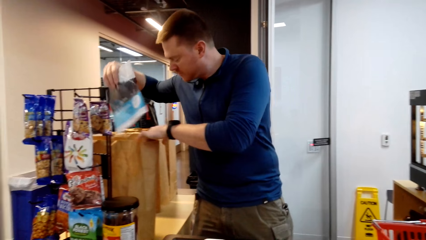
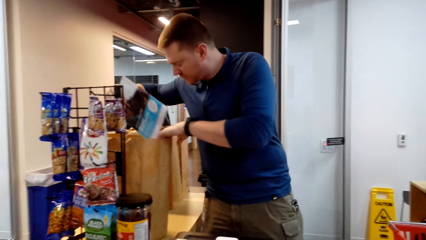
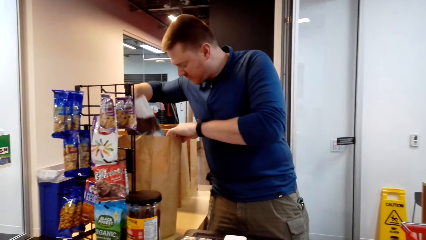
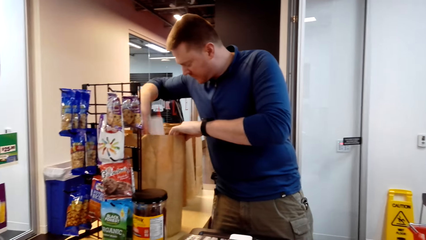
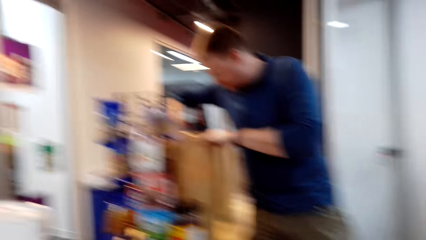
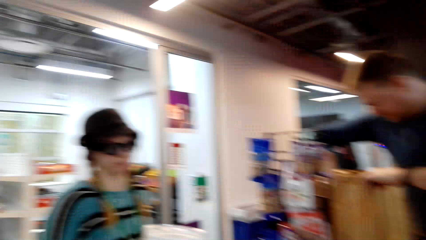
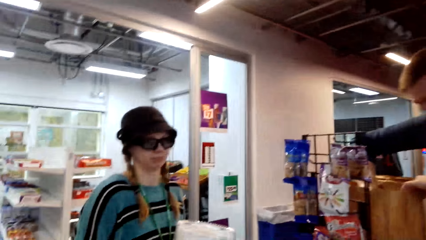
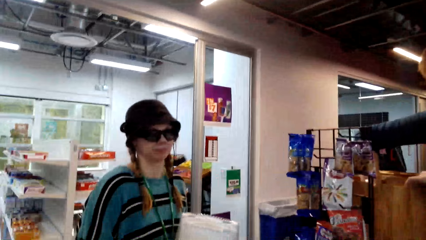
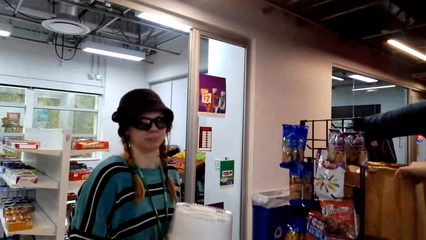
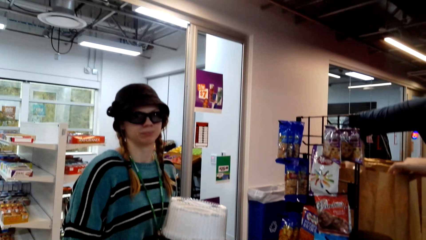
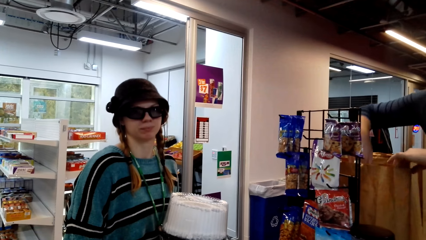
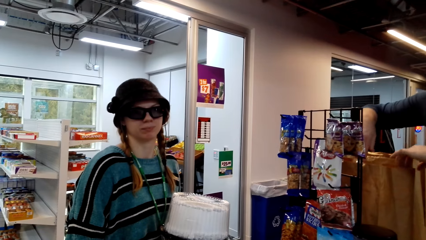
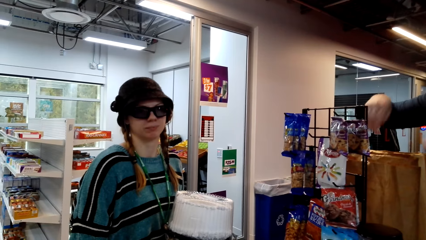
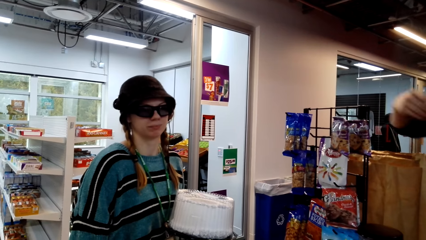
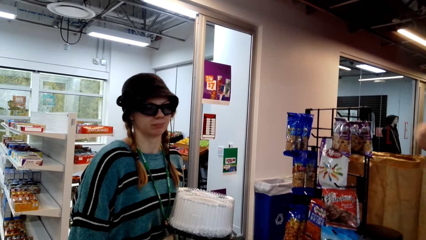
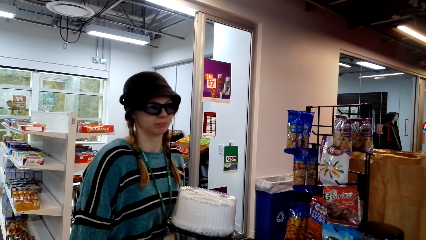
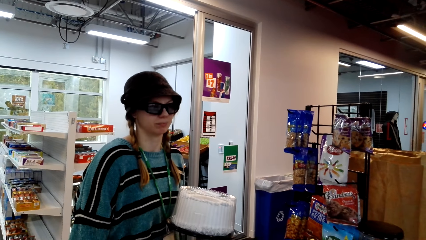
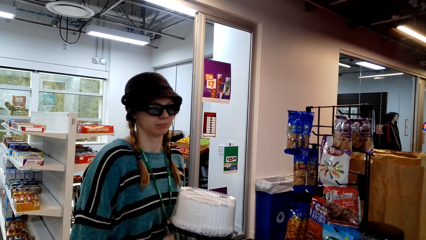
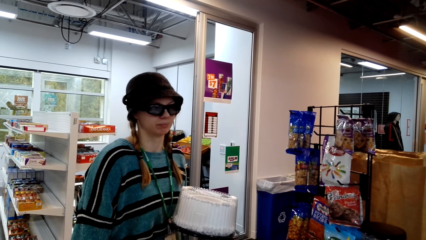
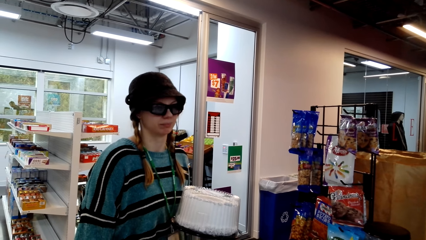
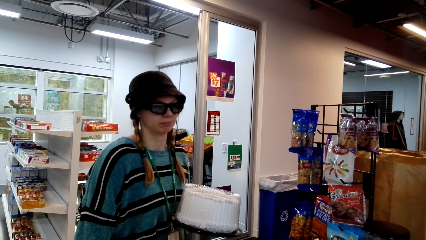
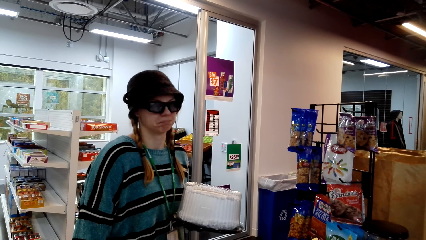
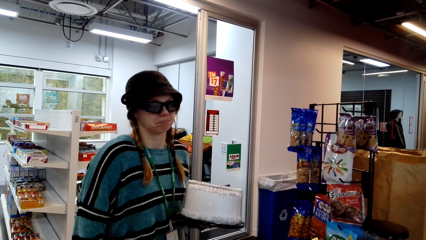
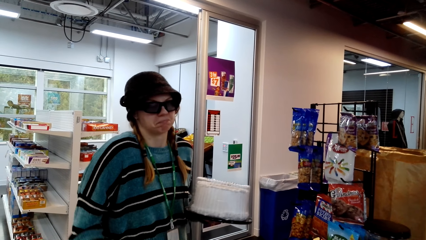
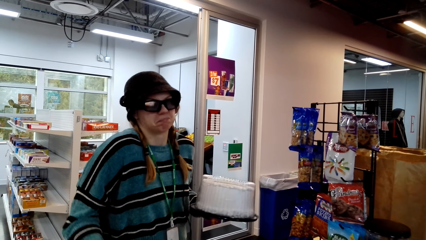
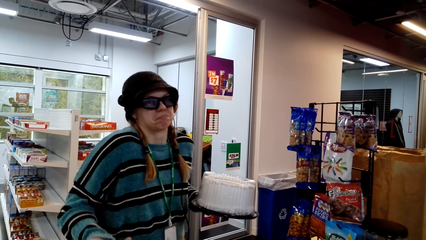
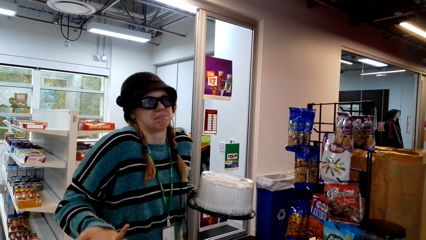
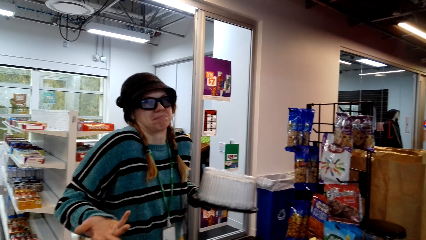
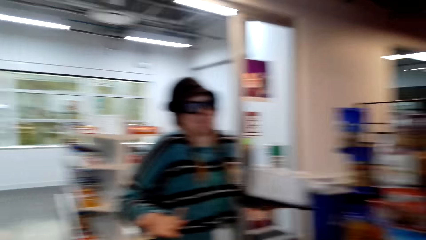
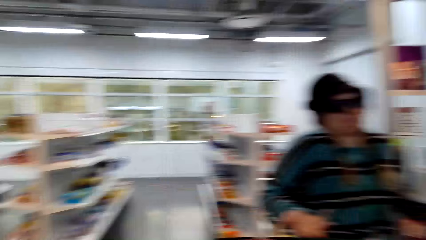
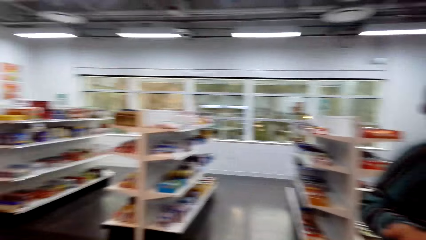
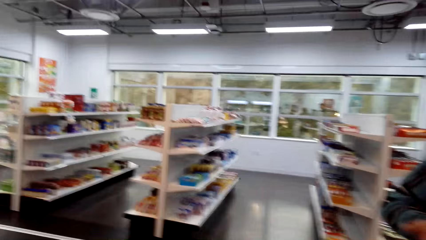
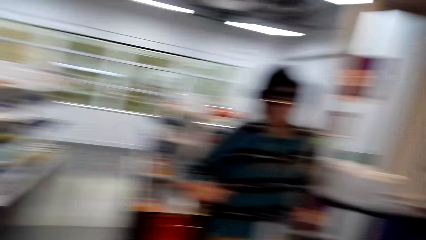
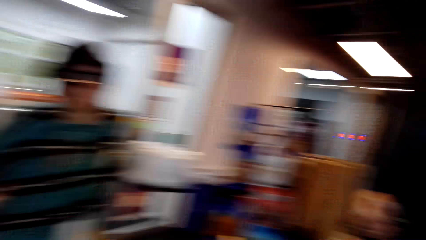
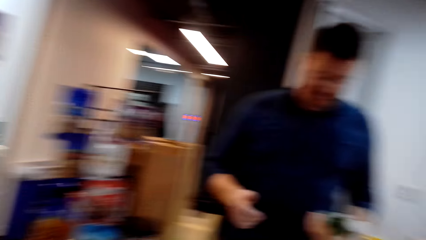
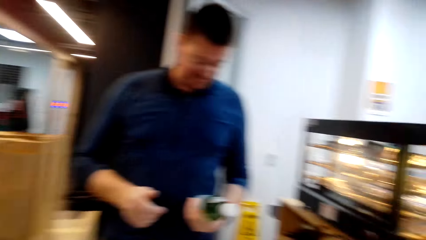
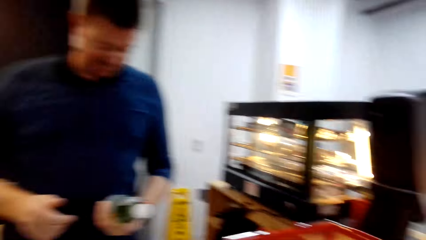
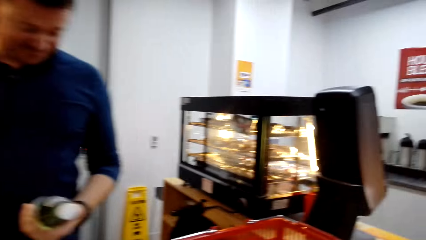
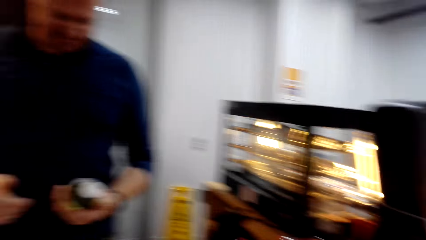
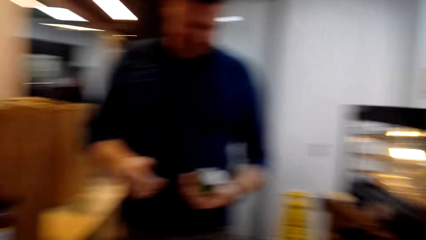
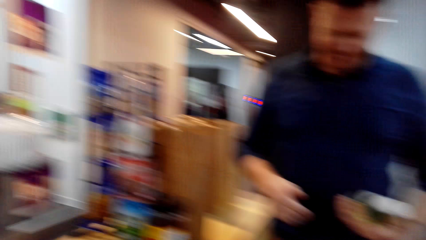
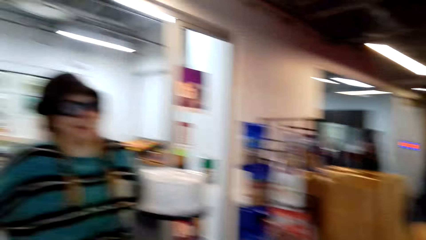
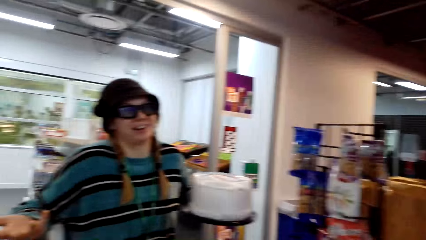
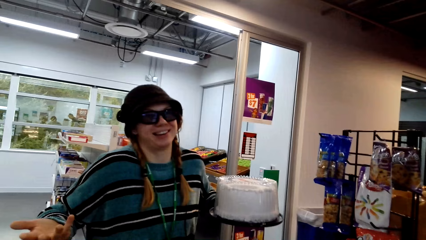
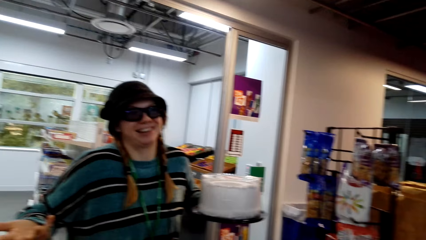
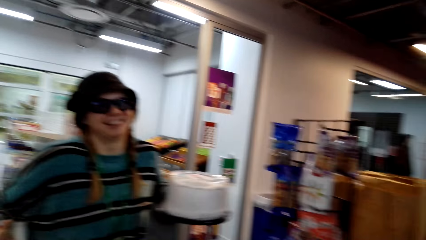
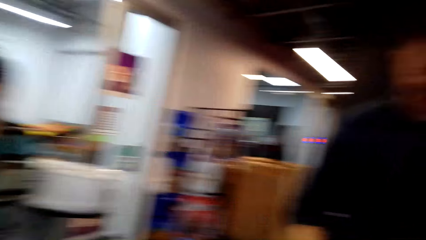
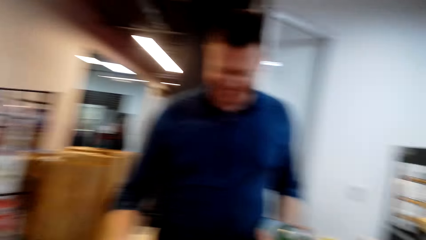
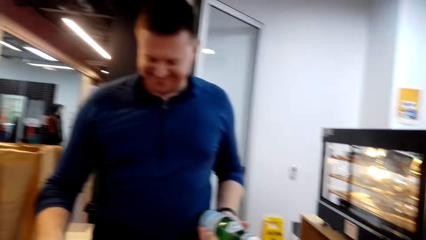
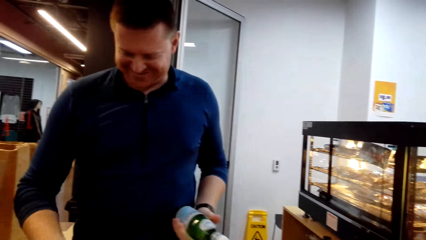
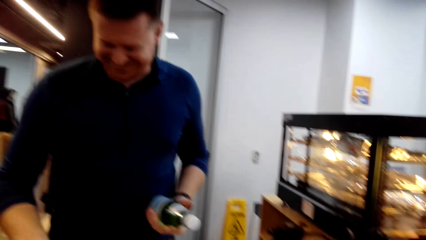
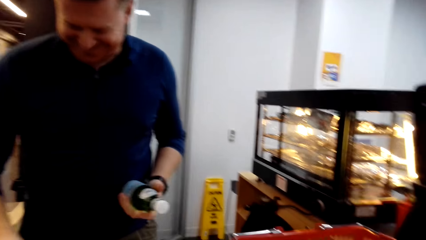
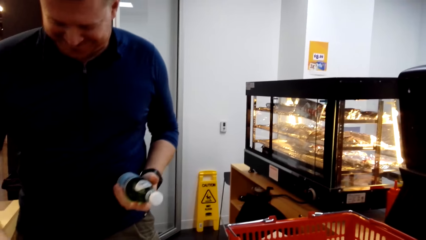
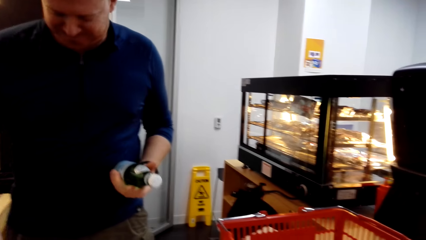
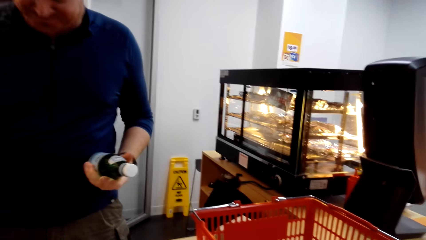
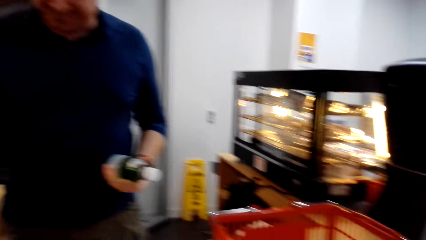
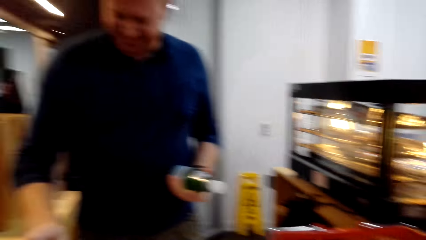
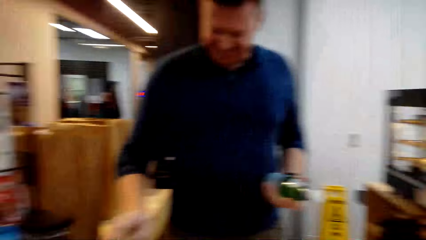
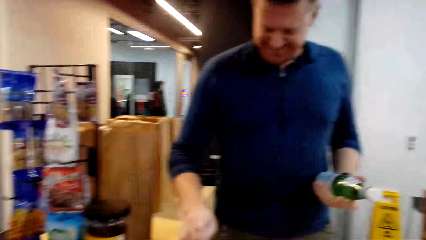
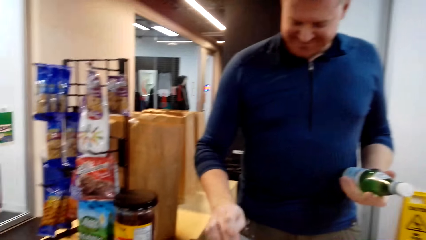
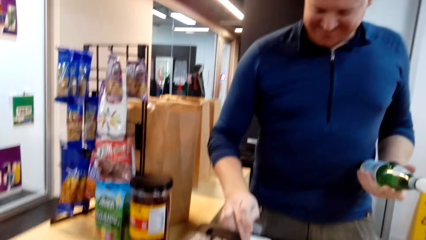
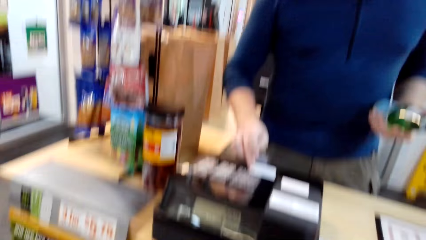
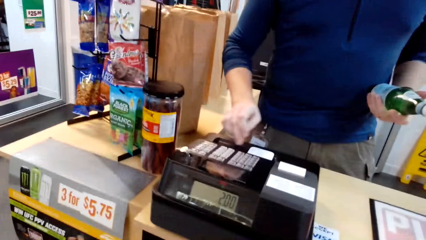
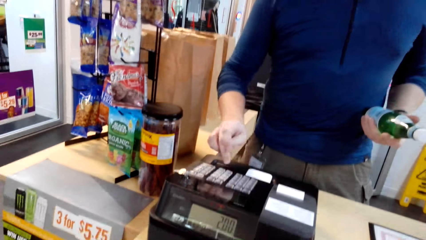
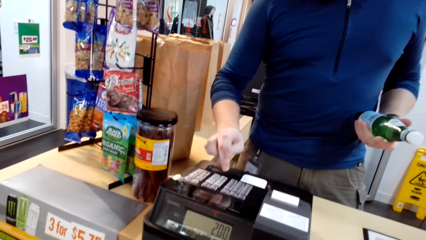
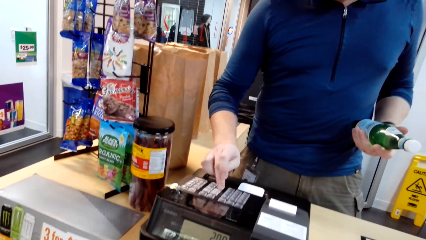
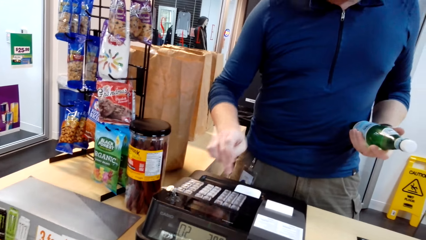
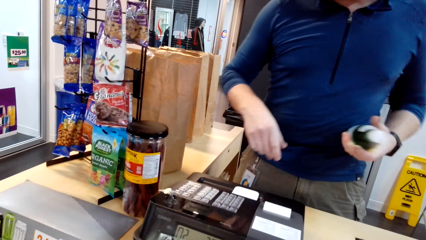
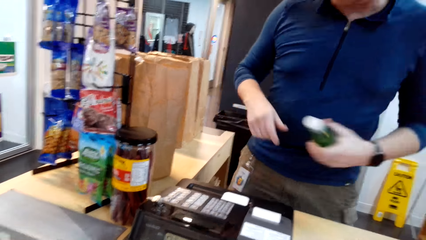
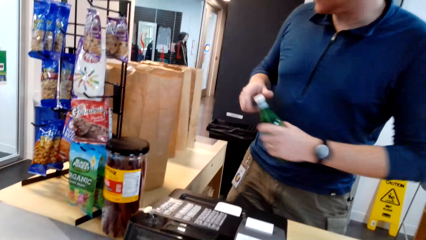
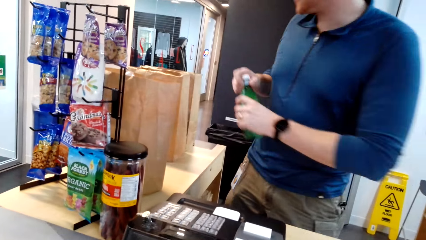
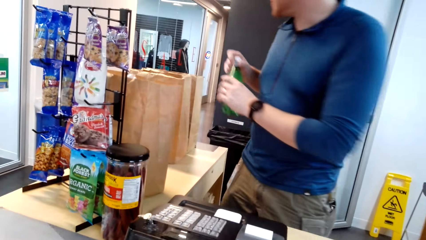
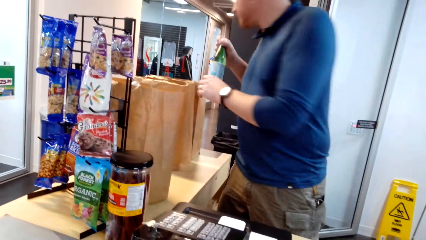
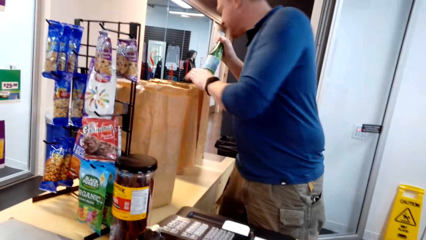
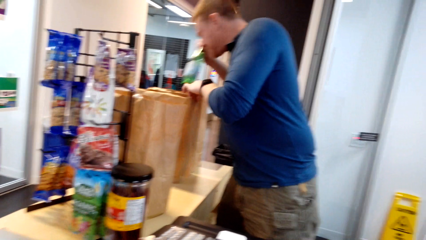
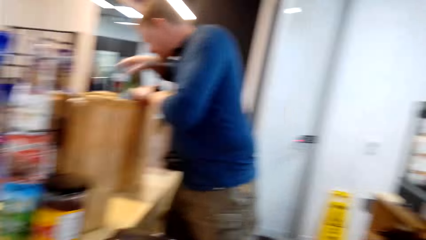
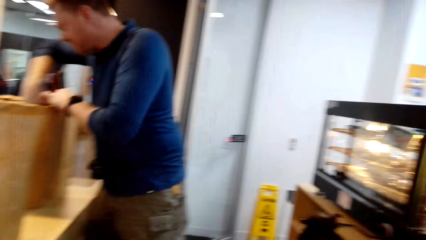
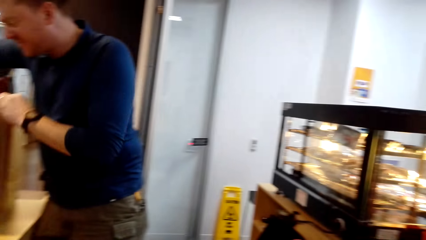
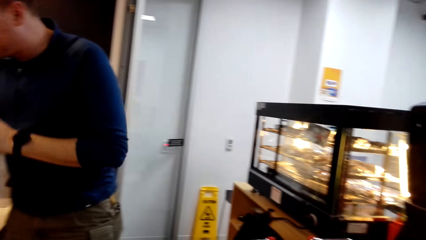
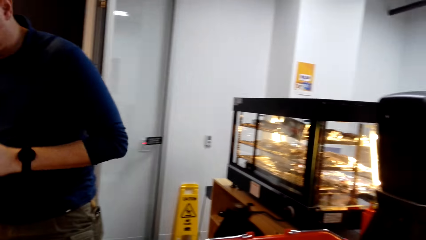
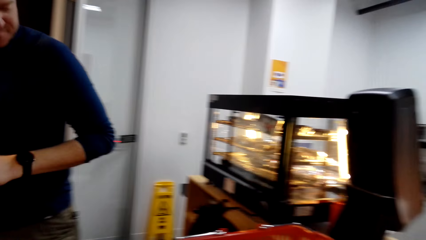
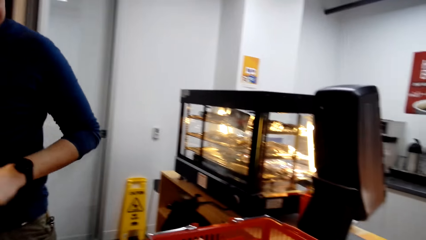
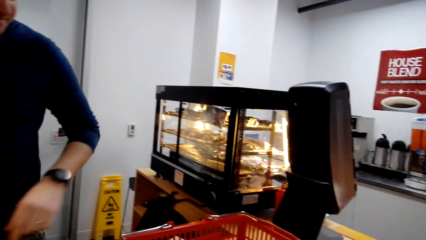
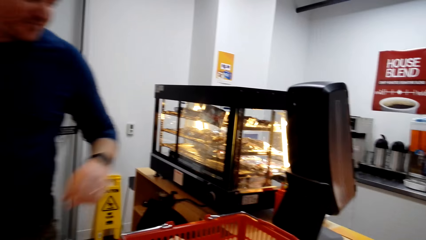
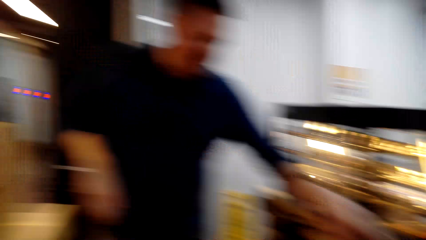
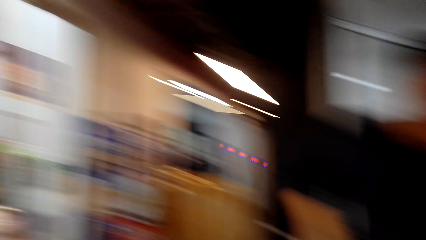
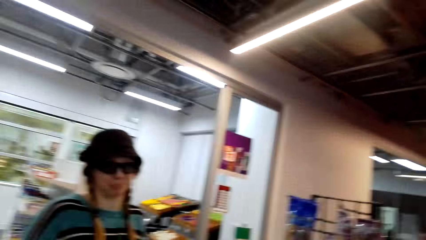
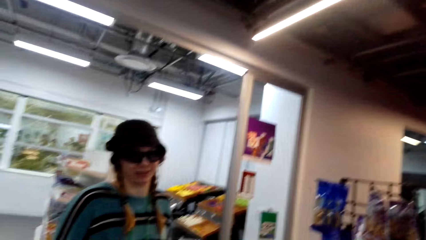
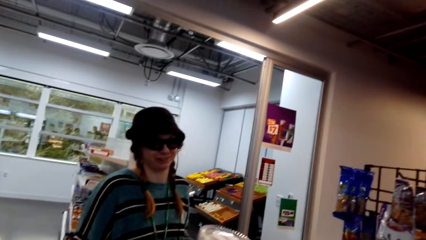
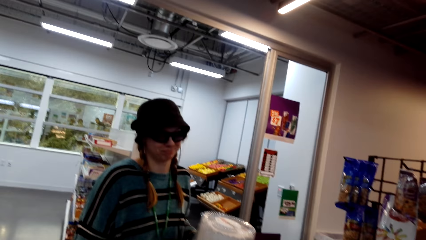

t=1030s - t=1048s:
A man puts a magazine in the packing bag. The camera wearer looks around. They talk with a woman. The woman lifts her head. The camera wearer looks around. The woman laughs. The man presses the calculator button. The man puts a bottle in the packet.
